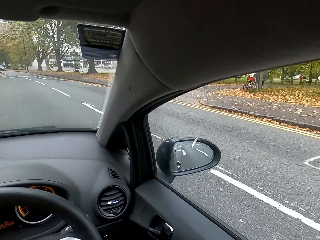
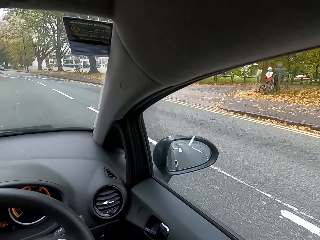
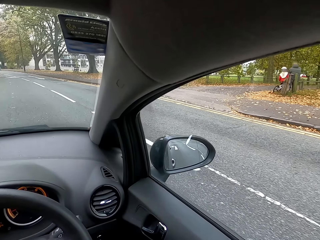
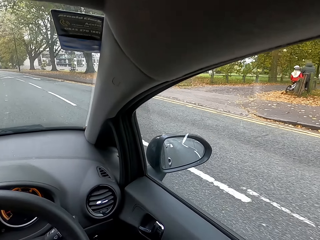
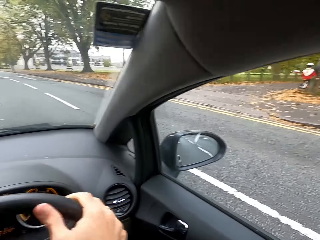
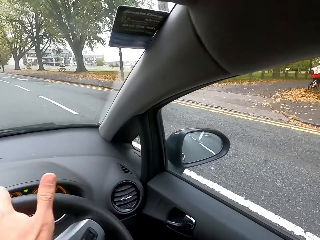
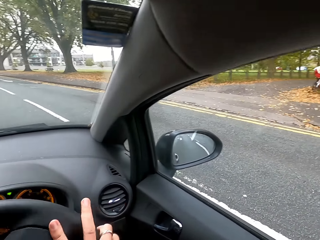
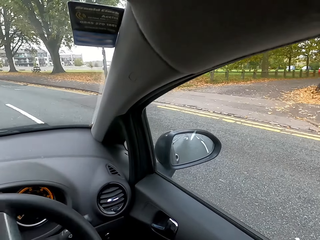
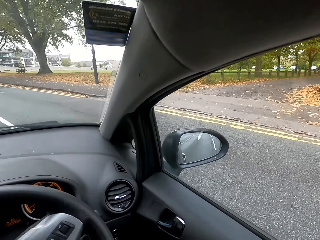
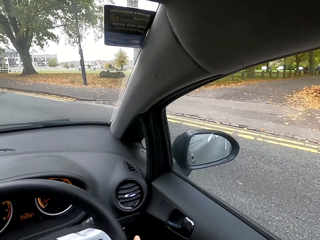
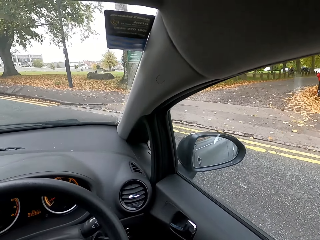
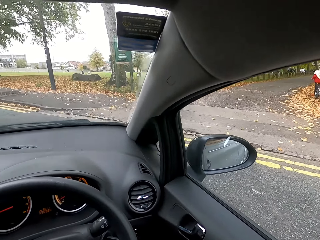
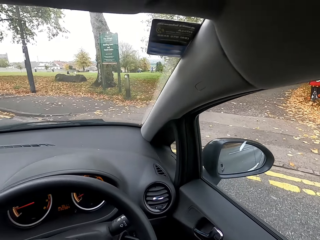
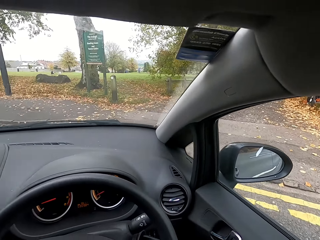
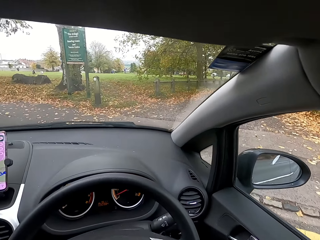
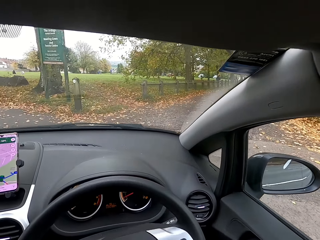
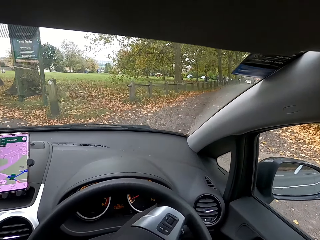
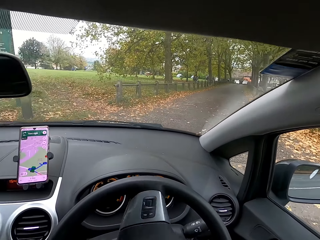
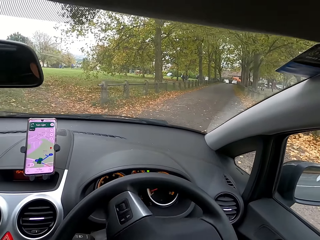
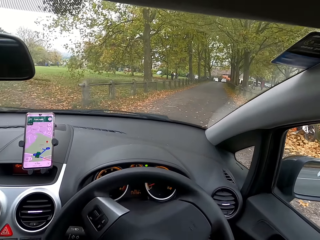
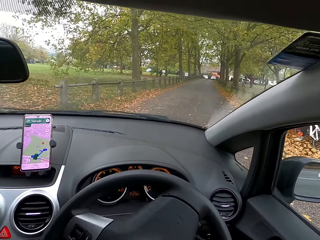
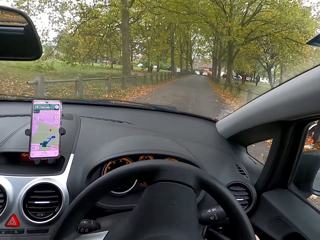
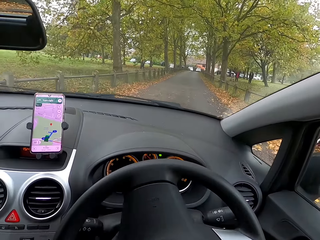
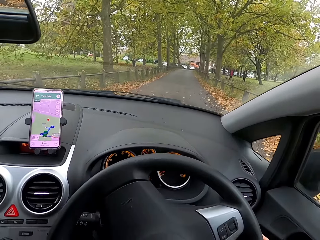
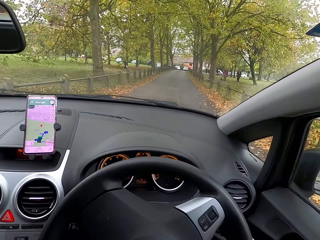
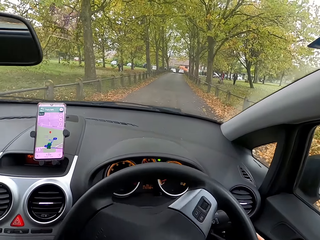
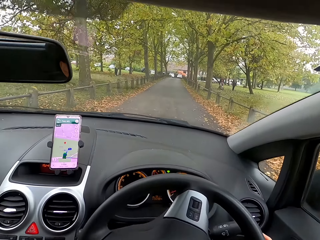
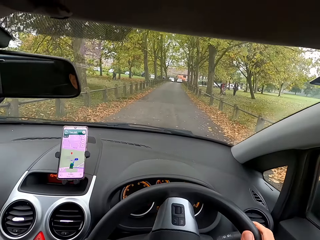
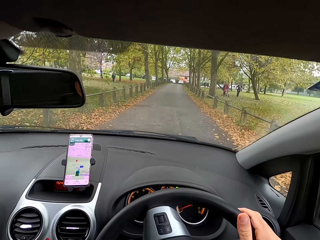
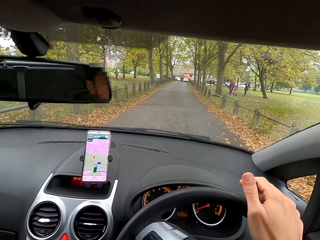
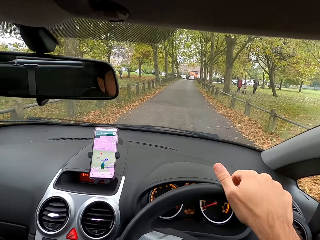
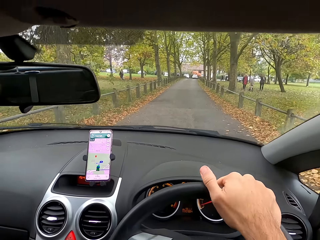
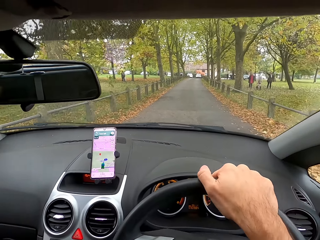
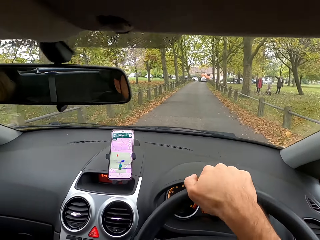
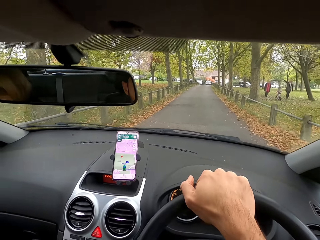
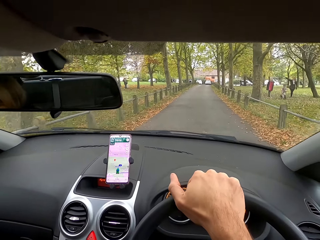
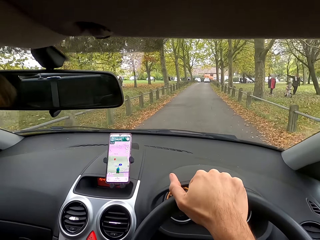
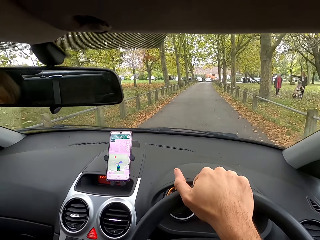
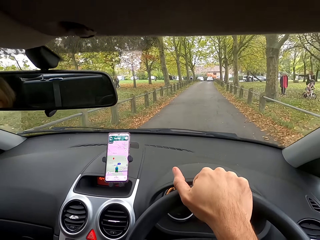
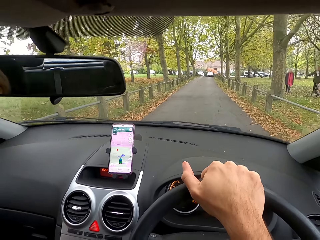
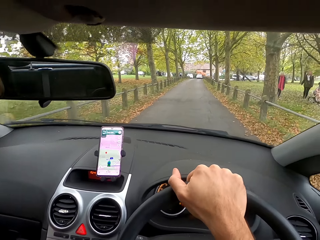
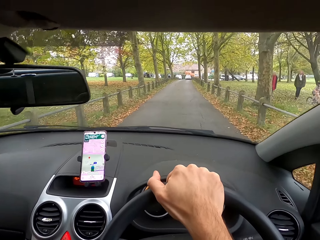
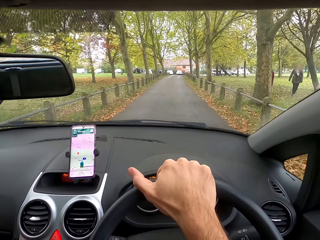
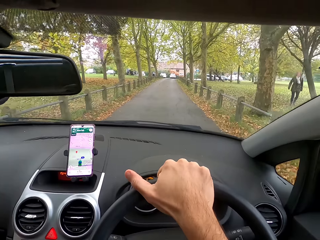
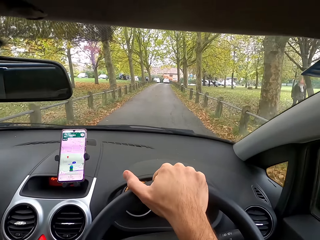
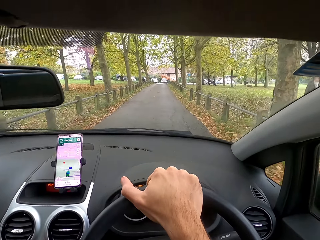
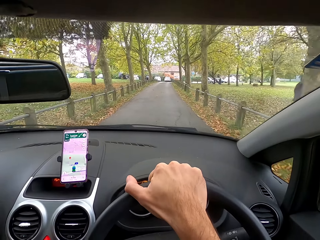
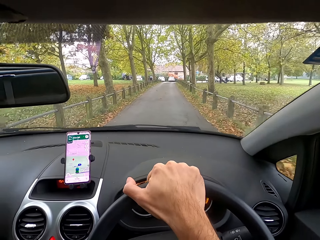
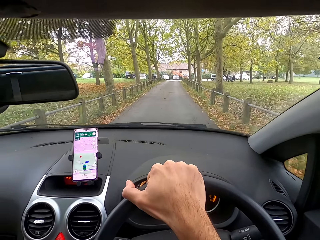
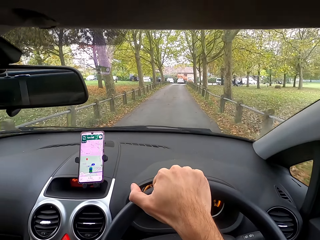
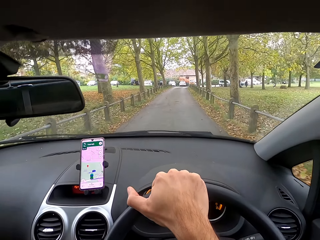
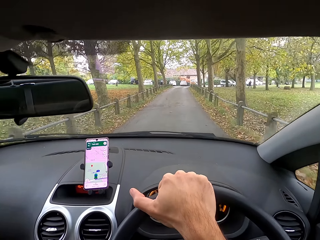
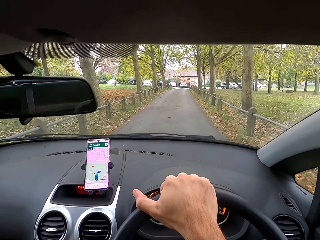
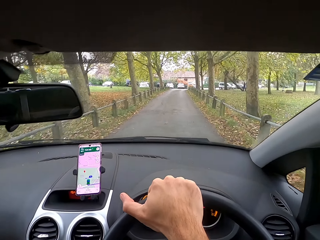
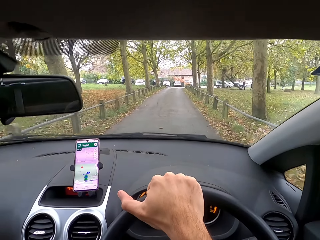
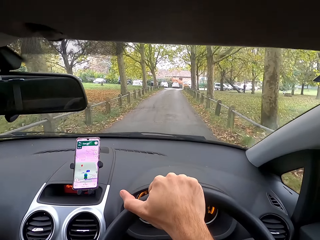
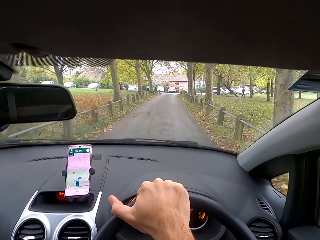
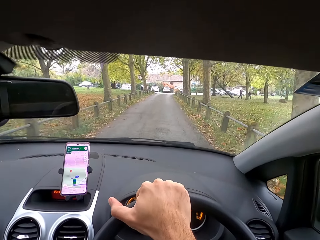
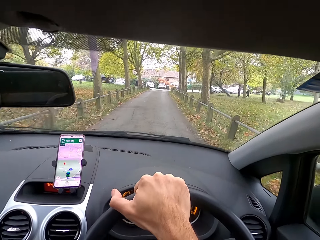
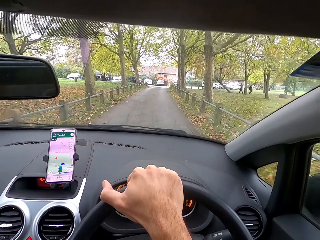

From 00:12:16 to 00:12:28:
The camera wearer moves the steering wheel with his right hand. He moves the steering wheel again.

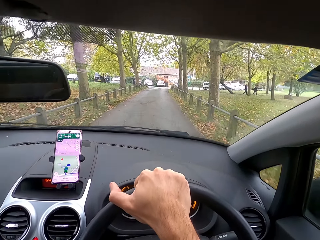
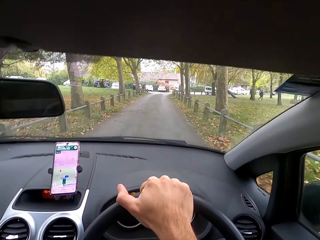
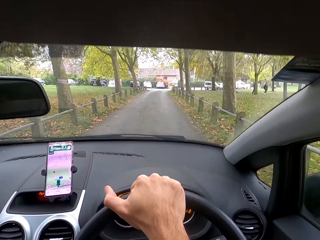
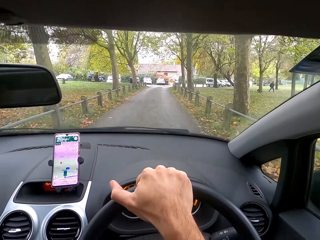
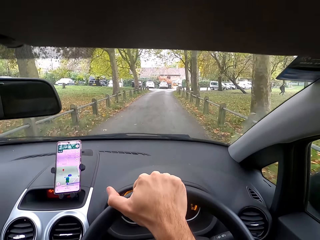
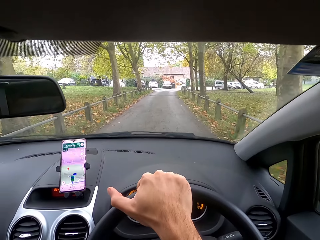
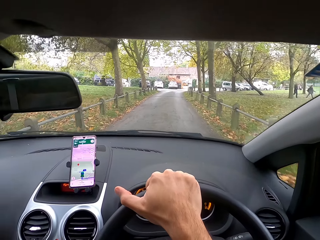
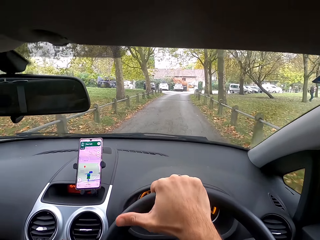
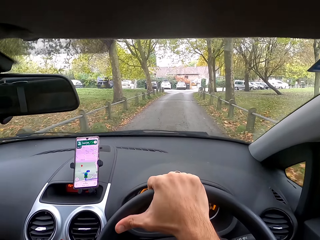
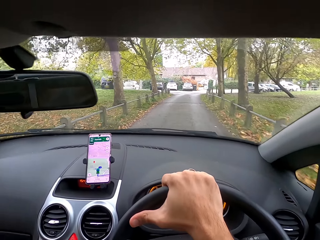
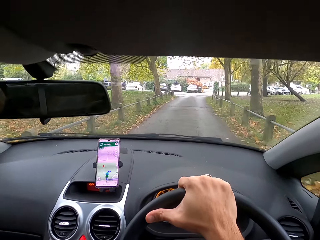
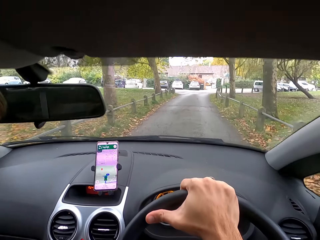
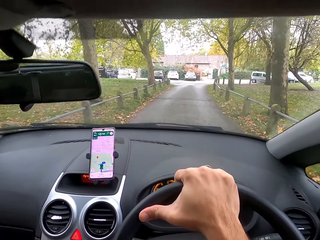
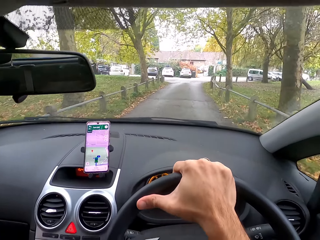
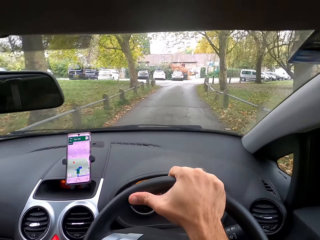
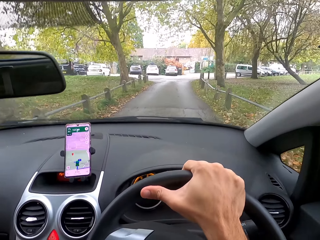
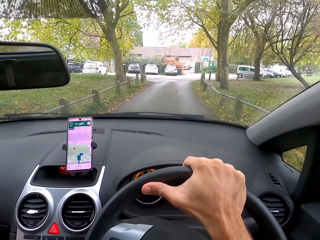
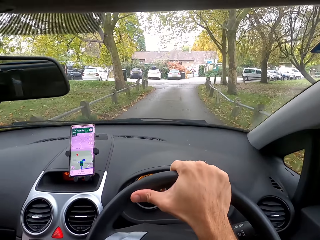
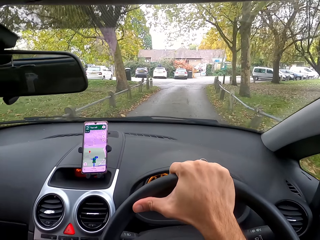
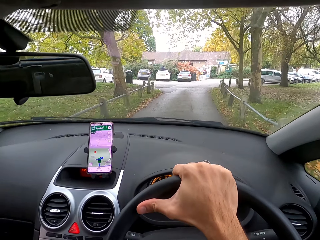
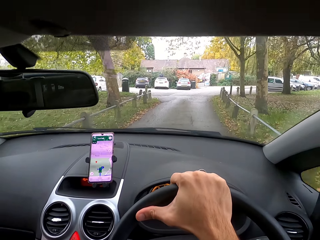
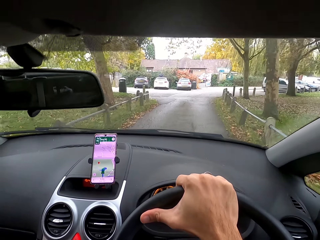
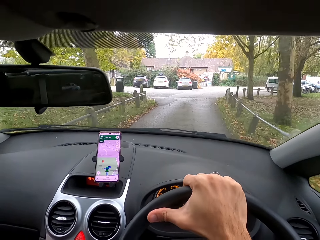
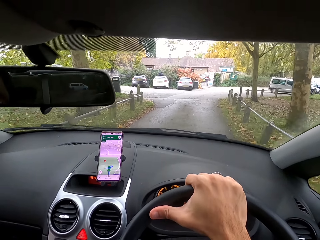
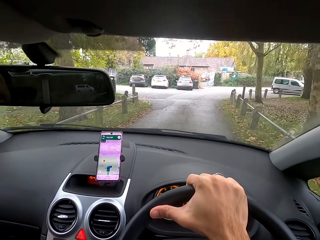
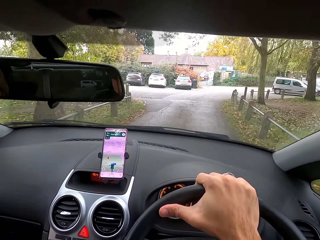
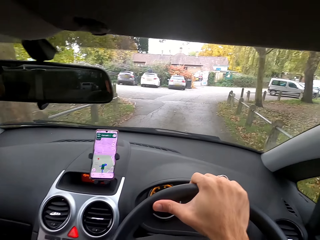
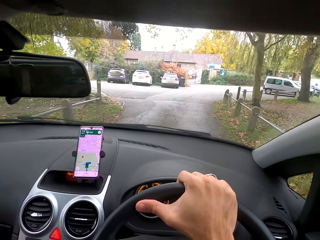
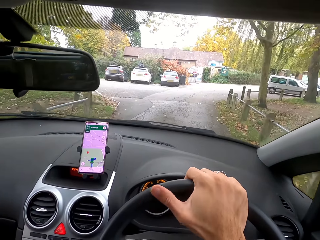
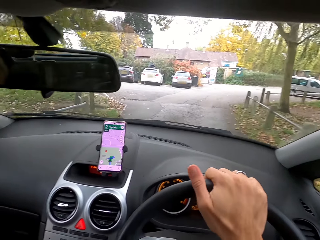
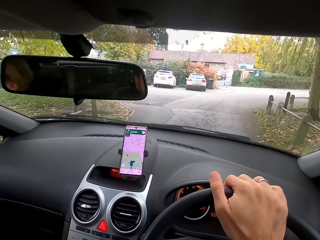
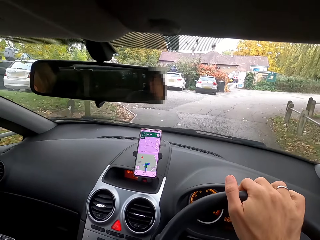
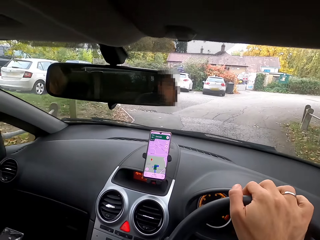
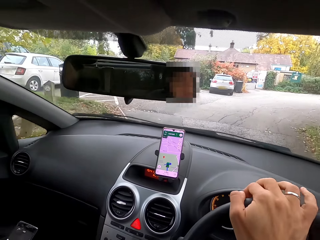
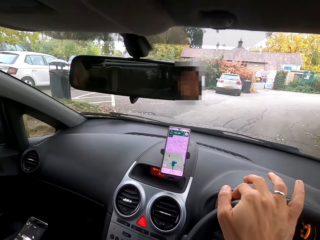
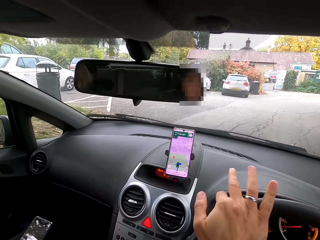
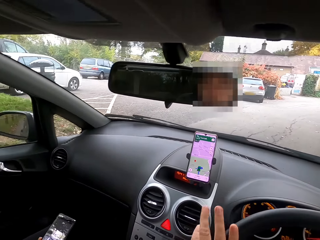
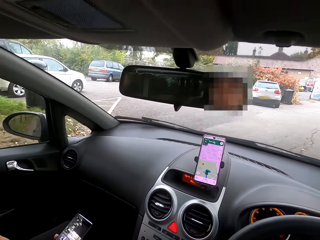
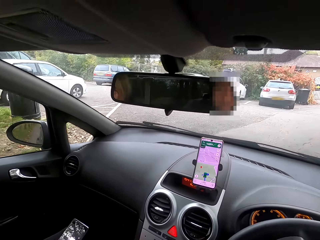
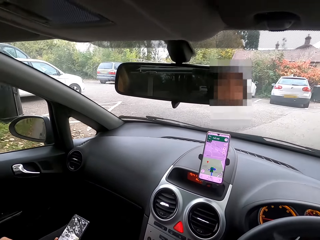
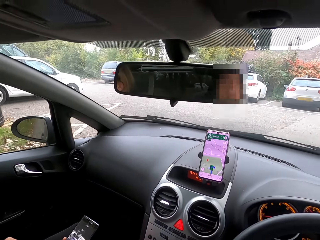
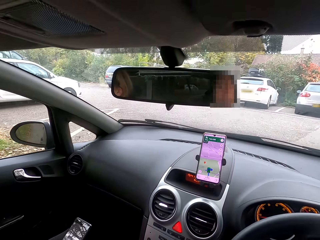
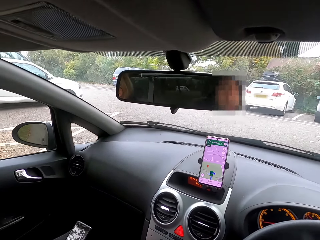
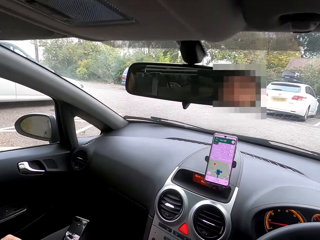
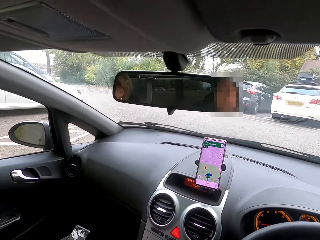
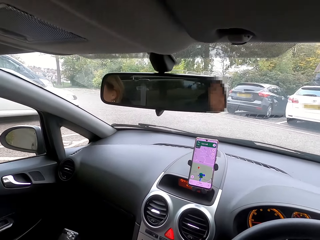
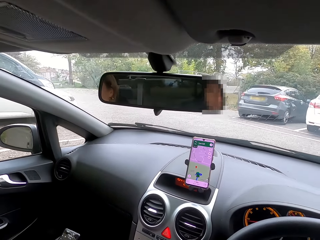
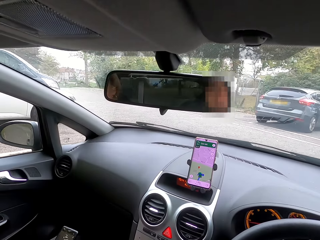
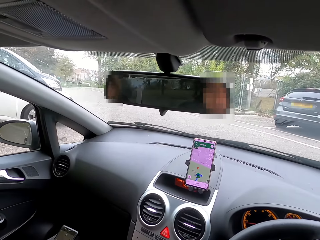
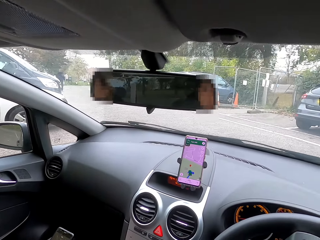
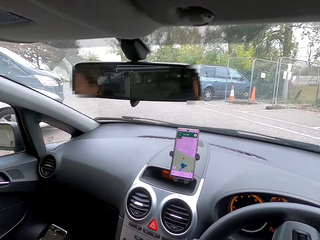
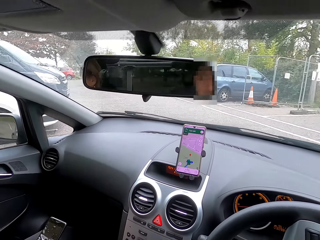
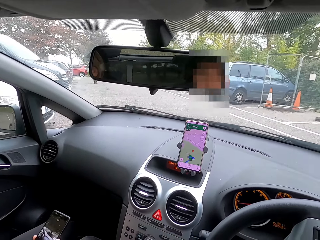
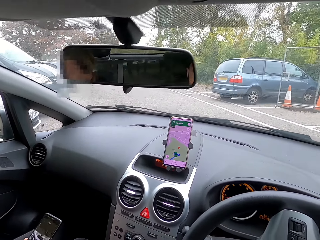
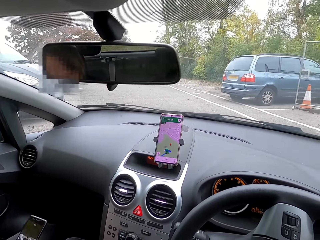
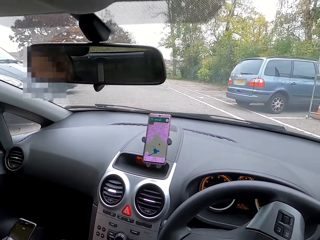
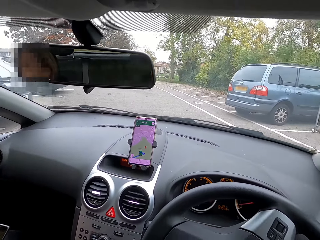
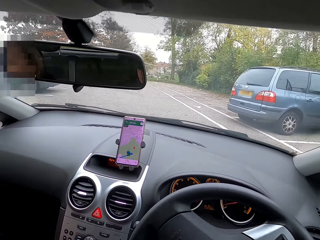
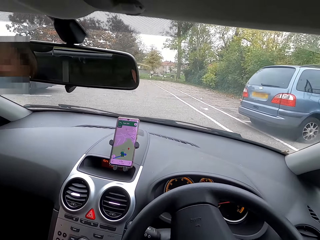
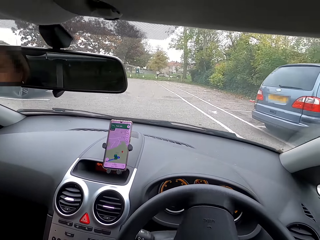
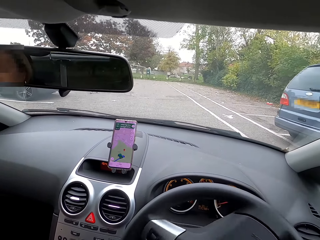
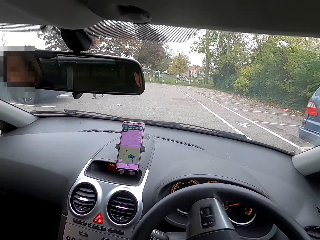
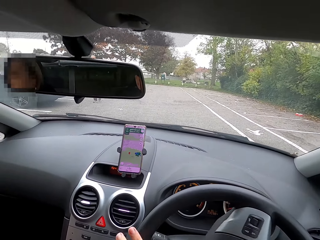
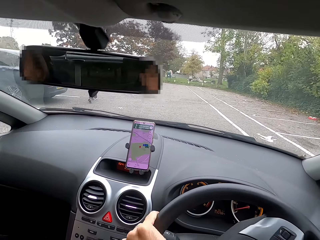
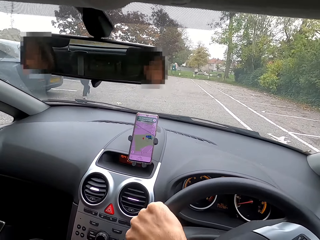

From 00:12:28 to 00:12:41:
The camera wearer moves the steering wheel with his right hand. A lady holds a phone in the car. The lady holds the phone.
